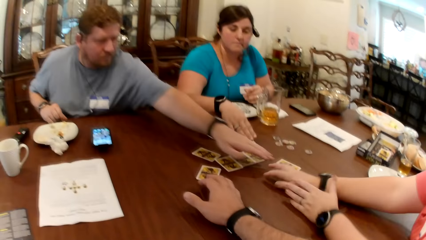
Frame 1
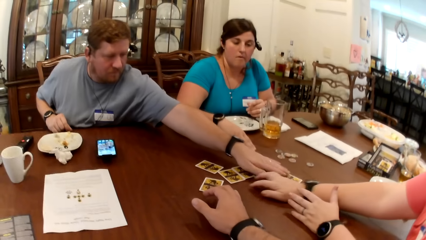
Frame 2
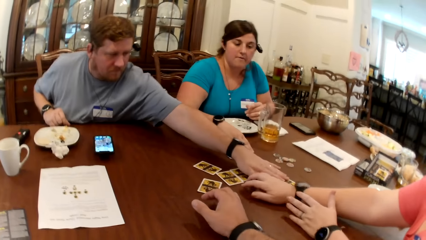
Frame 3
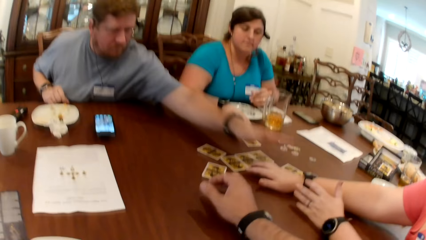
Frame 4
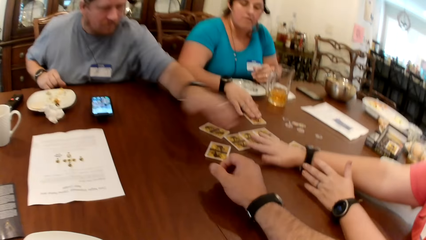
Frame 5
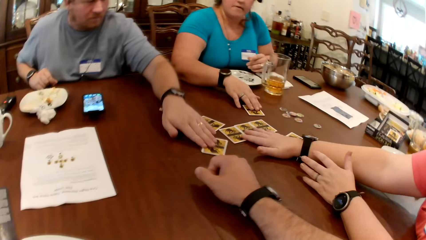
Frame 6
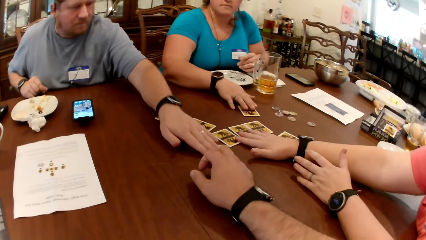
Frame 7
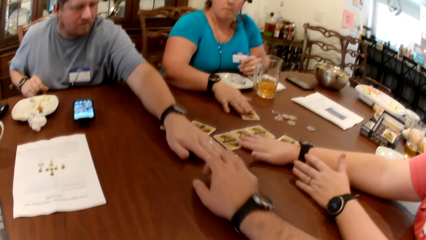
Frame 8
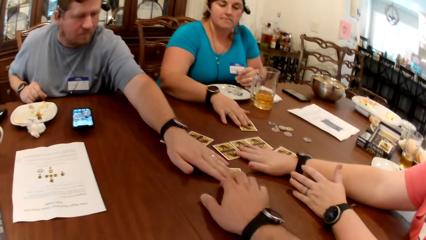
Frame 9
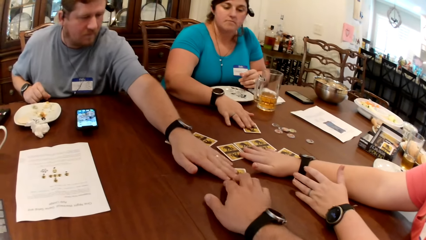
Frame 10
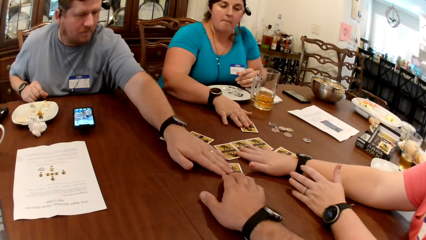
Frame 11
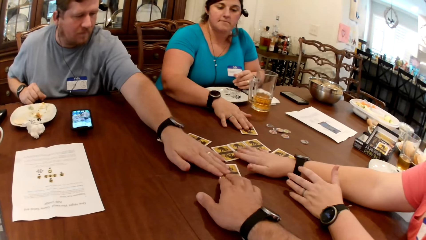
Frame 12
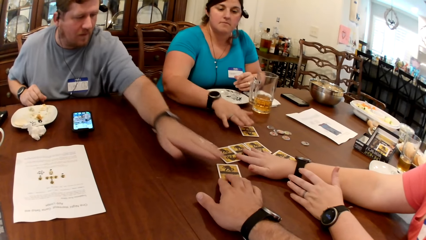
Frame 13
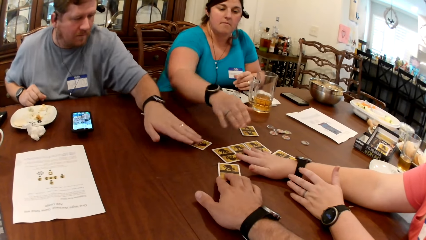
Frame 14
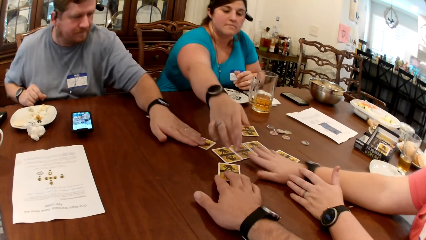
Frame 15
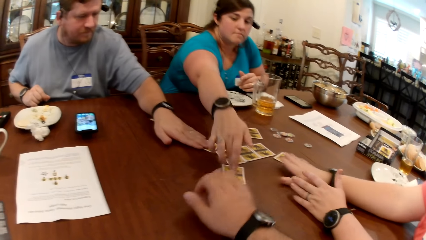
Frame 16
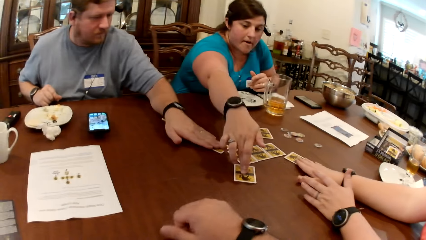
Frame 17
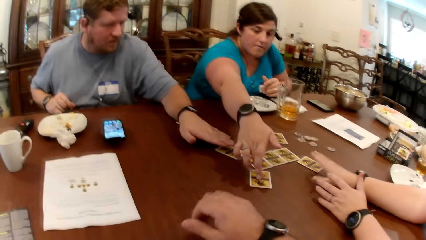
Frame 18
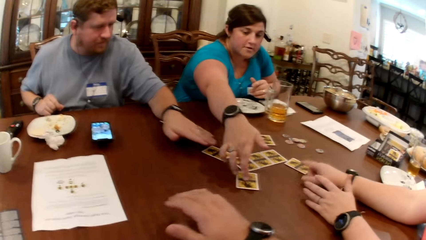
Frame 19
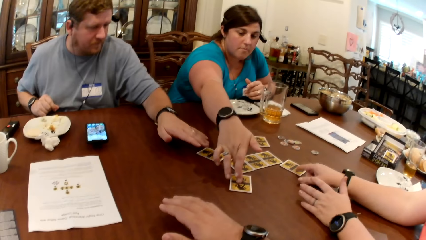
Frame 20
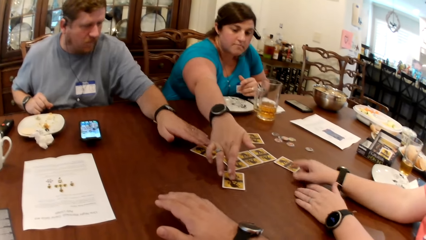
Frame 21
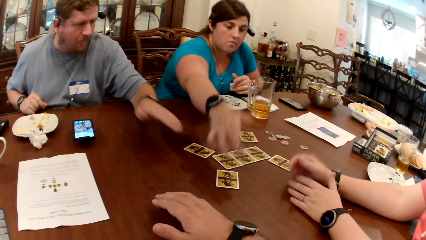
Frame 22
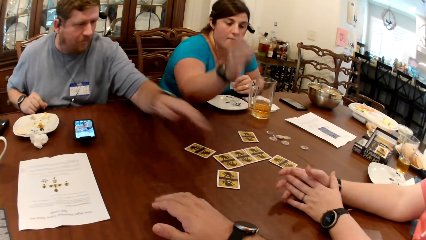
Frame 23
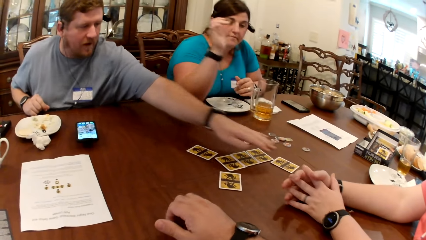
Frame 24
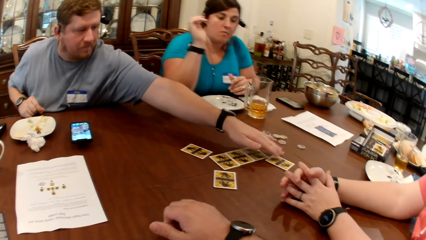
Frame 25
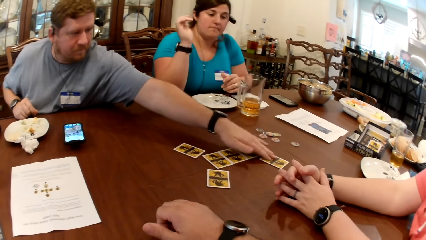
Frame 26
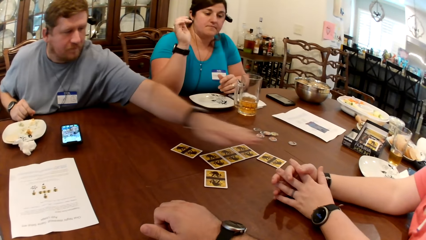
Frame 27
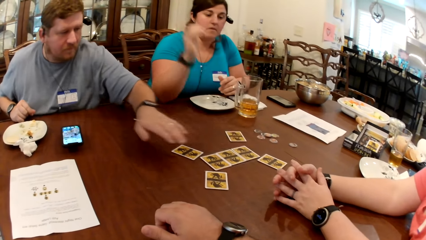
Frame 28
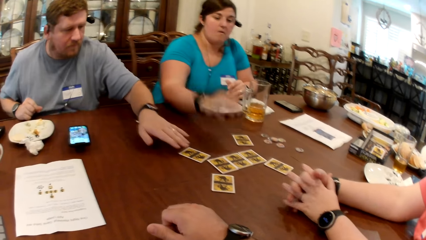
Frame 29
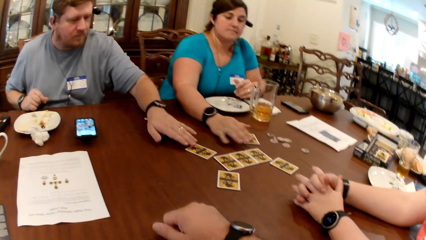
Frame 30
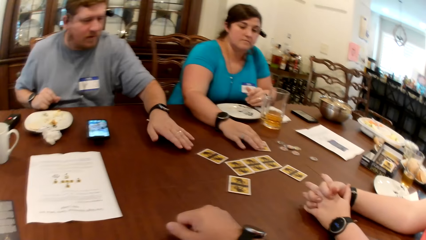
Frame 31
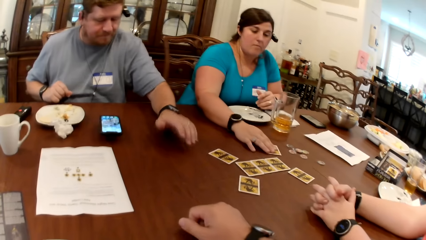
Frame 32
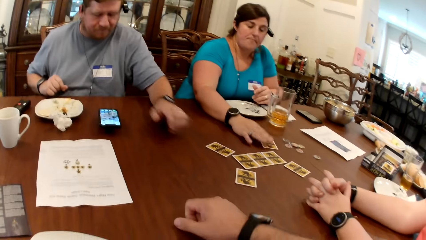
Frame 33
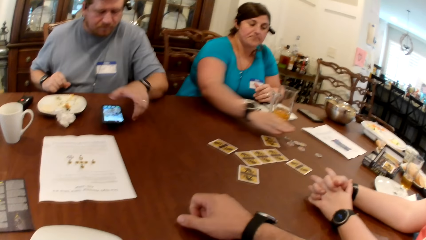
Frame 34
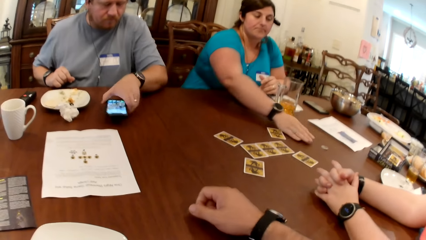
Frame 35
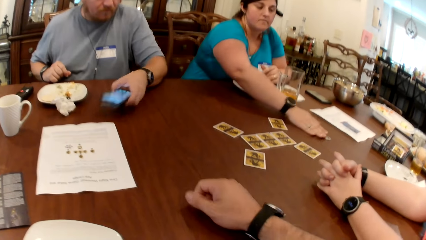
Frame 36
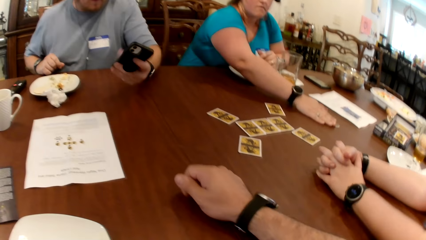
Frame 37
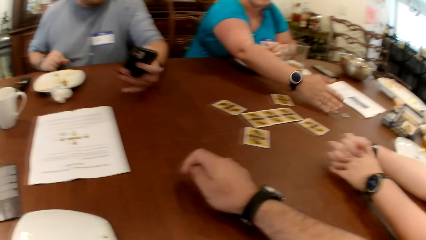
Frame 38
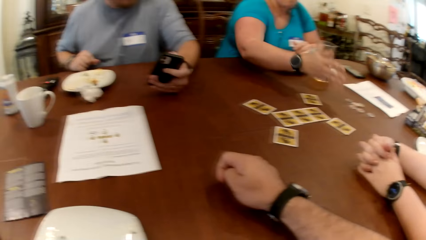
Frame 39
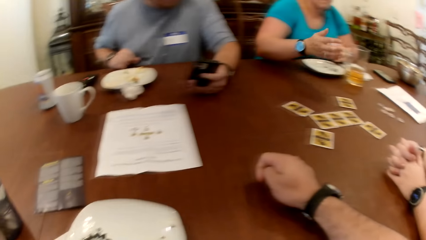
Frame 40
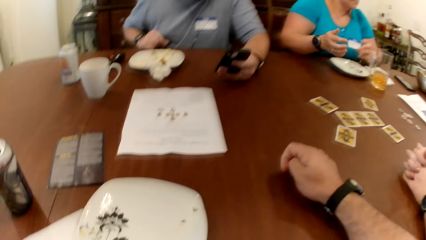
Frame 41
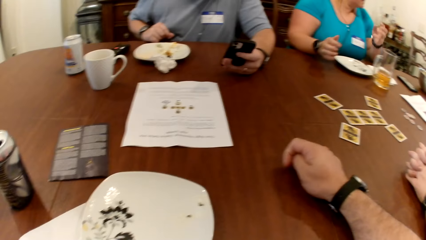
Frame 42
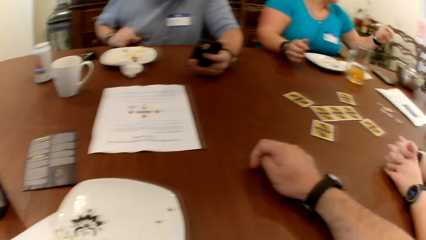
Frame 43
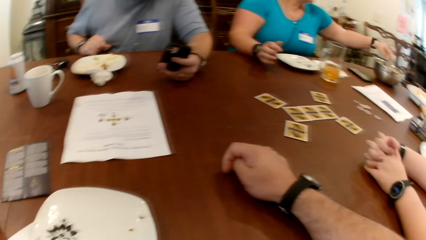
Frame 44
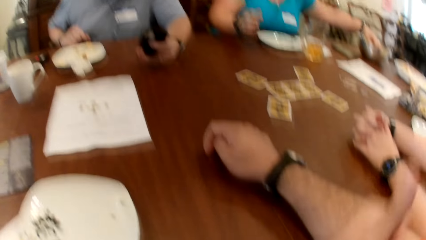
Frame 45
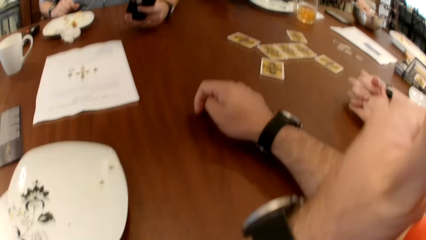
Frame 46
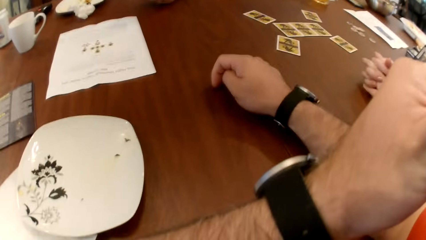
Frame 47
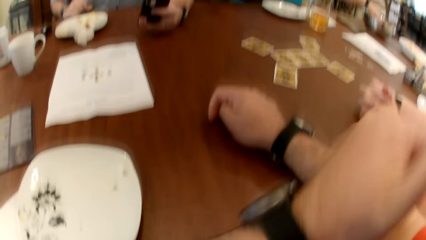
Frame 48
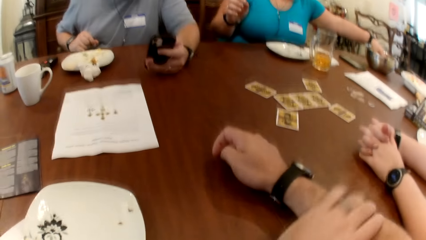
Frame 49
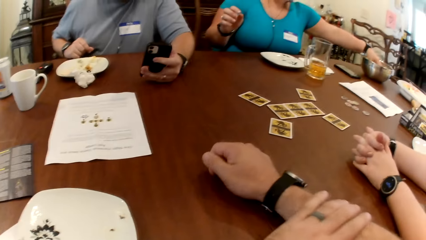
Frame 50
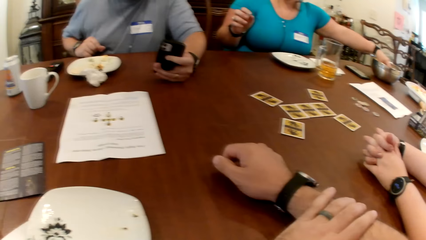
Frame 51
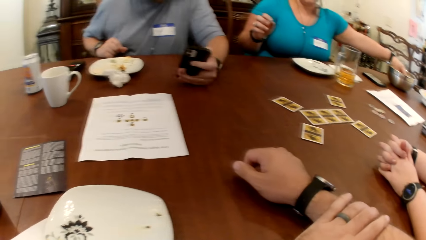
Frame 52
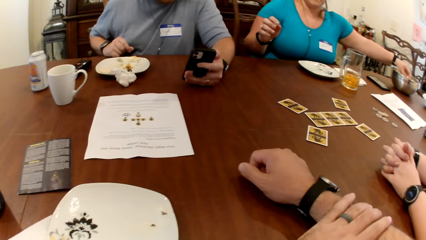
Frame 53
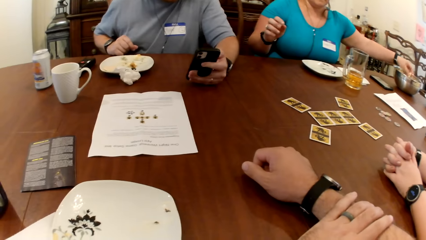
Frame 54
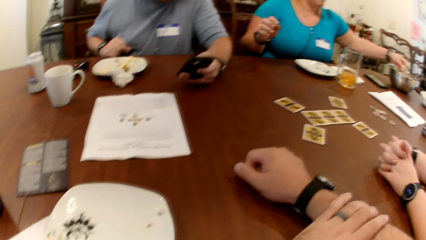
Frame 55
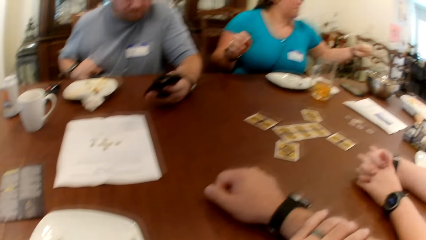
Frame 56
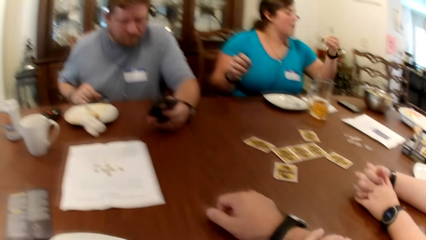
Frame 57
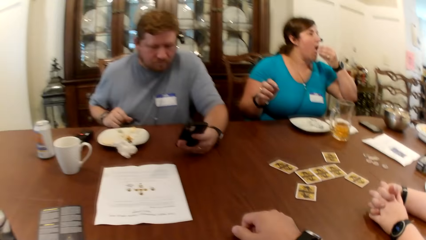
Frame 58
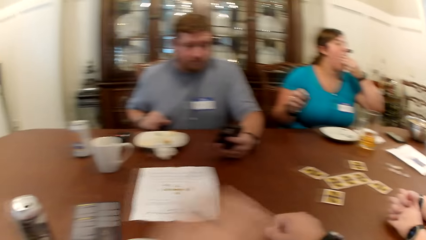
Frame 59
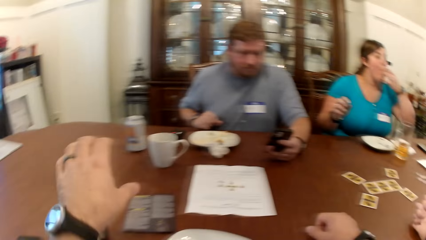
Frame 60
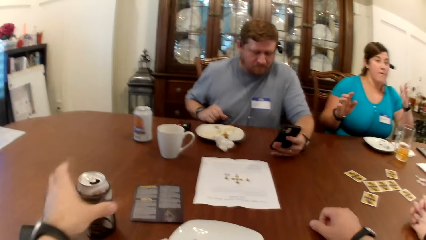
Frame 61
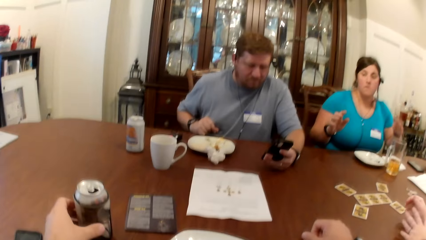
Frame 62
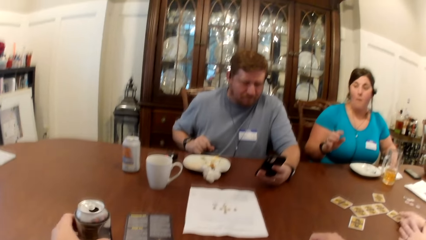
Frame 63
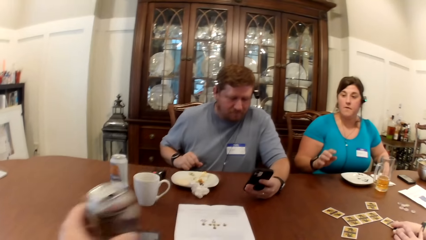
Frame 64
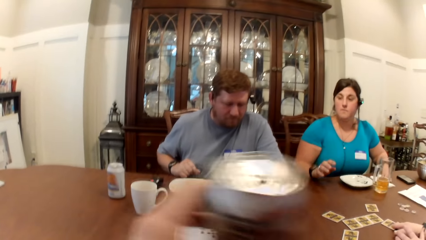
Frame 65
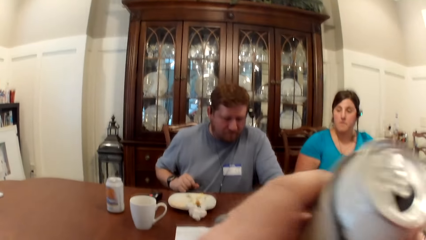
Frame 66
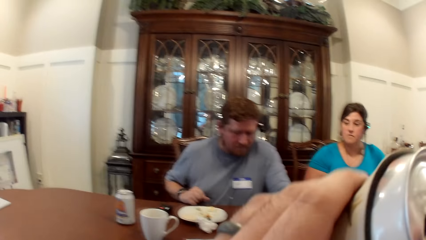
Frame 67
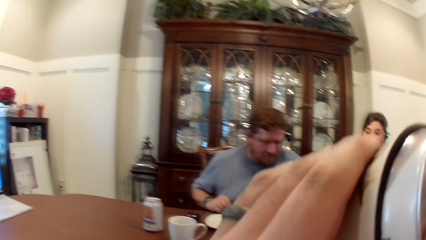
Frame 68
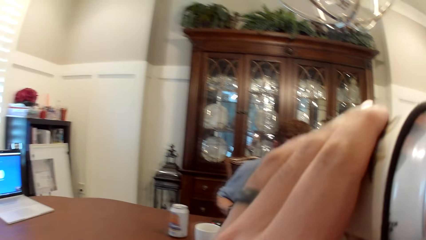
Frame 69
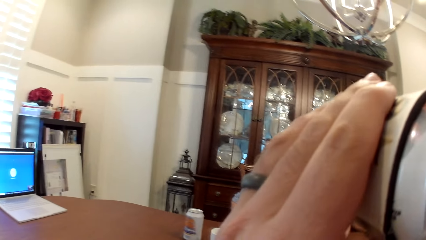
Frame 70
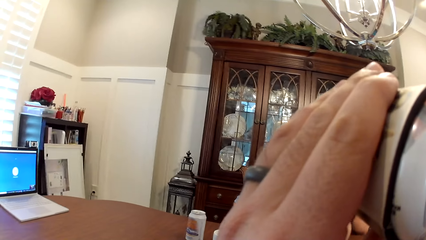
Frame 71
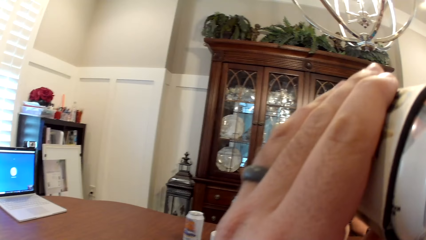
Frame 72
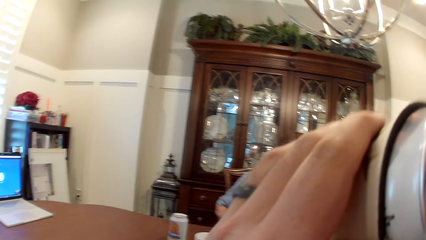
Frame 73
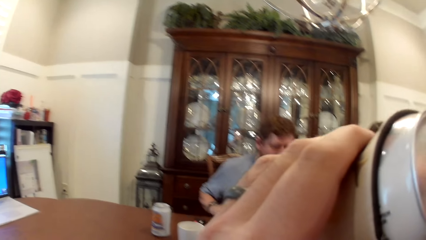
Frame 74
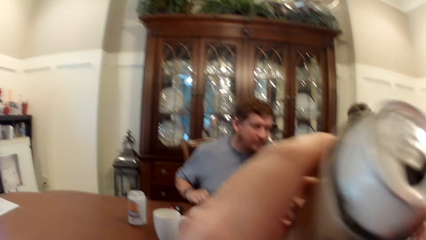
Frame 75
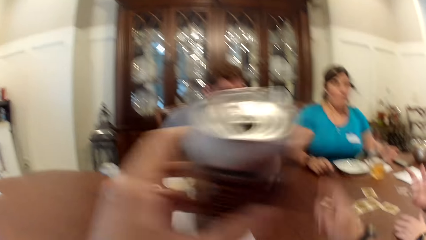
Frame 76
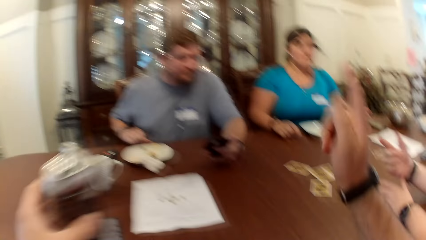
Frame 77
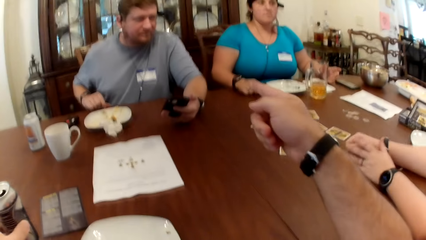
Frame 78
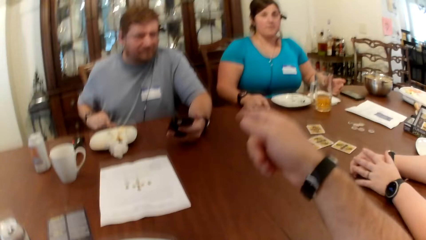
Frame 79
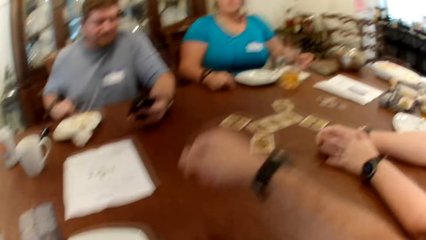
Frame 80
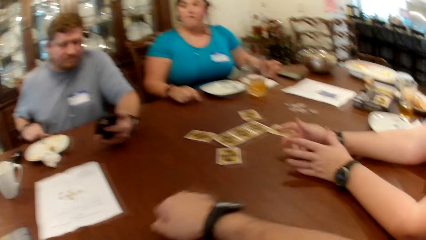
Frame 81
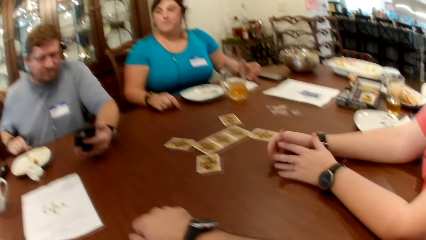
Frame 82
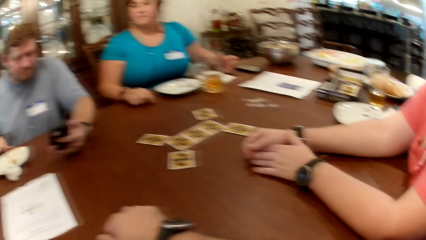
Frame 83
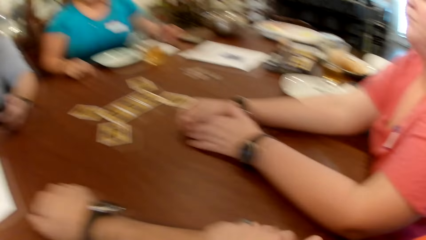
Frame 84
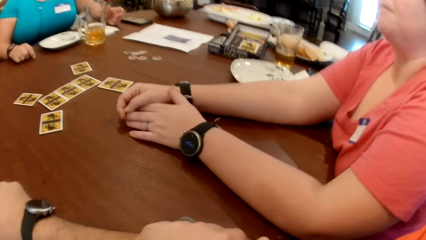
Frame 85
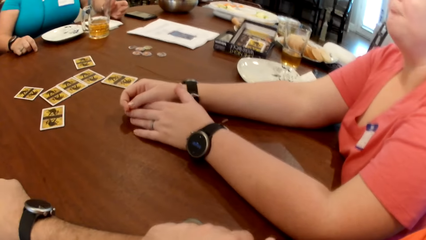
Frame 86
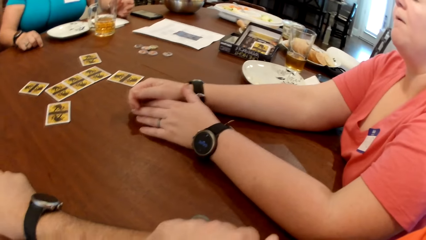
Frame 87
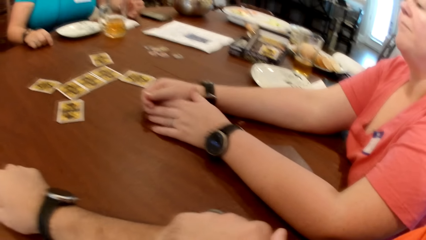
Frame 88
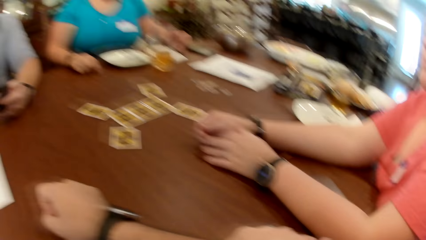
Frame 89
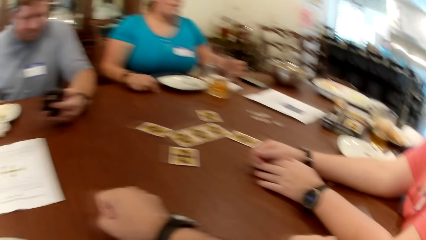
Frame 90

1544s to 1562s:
A woman drags the card on the table and pulls her hand off the card. A man touches another woman's card with his left hand. The first woman touches the cards on the table. The man moves the camera wearer's card with his left hand. A third woman holds cards with her hand. The first woman drags the card on the table. The man adjusts his card with his left hand. The first woman pulls her hand off the card, drags the card on the table and pulls her hand off the card. The man holds a card. He touches the other woman's card with his left hand and pulls his hand off the card. The first woman holds a card, pulls her hand off the card and moves some coins or the token with her right hand. The man picks up his phone from the table with his left hand and operates his phone with his left hand. The first woman pulls her hand off the token, supports her hand on the table and fetches some popcorn from the bowl with her left hand. The camera wearer holds his hand. The first woman eats the popcorn in her left hand. The man operates the phone. The camera wearer picks up a can. He drinks the canned drink on the table with his left hand. He keeps the canned drink in his left hand on the table. He gestures his hand. The third woman holds her hands together.
